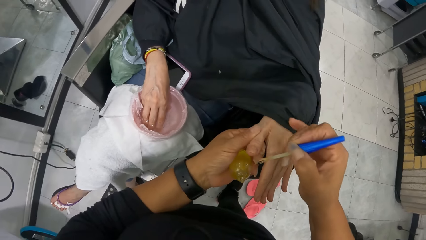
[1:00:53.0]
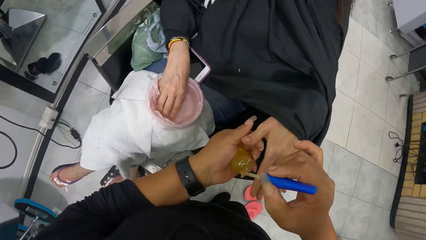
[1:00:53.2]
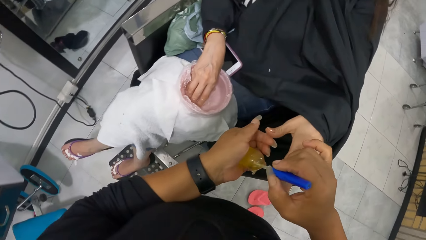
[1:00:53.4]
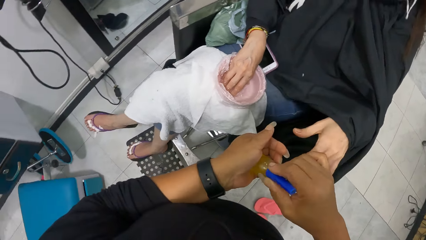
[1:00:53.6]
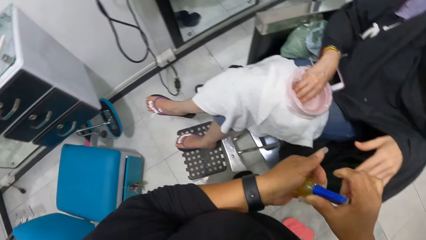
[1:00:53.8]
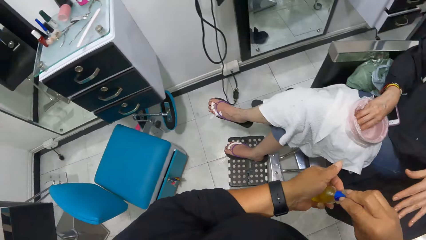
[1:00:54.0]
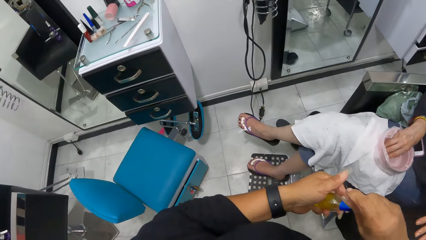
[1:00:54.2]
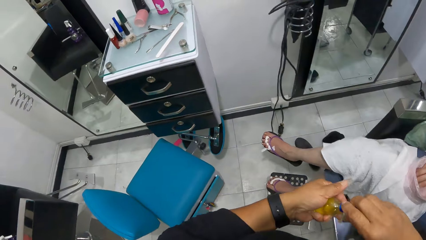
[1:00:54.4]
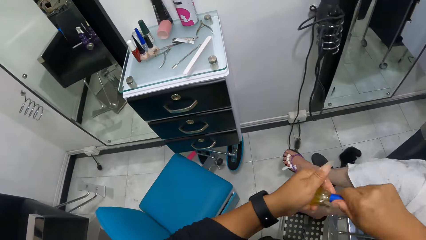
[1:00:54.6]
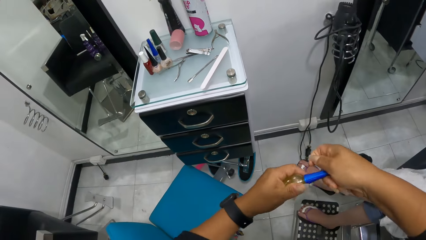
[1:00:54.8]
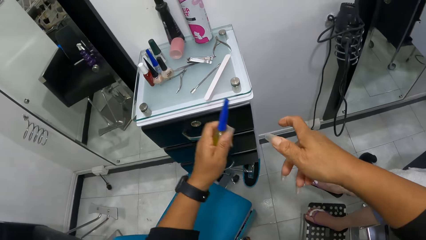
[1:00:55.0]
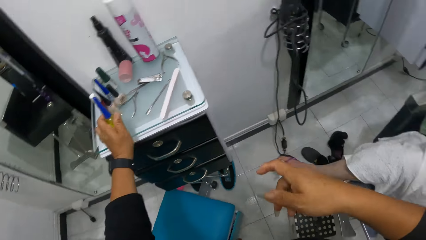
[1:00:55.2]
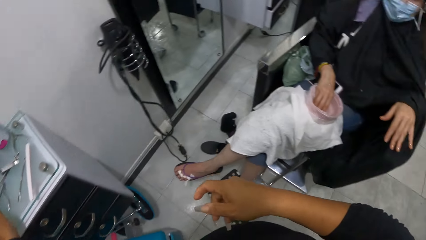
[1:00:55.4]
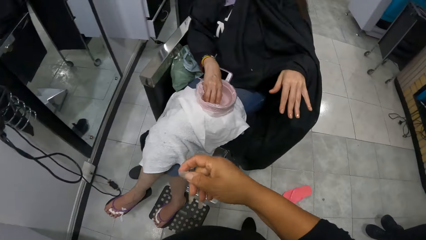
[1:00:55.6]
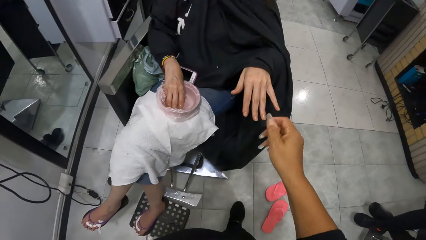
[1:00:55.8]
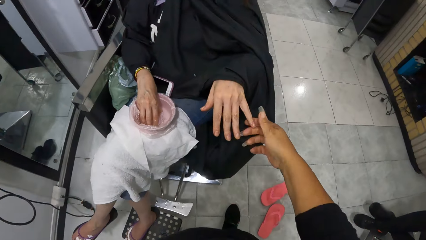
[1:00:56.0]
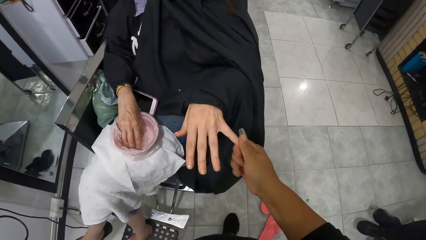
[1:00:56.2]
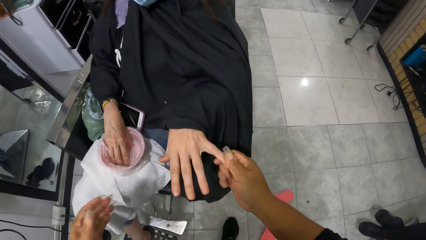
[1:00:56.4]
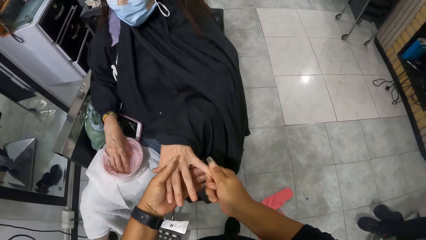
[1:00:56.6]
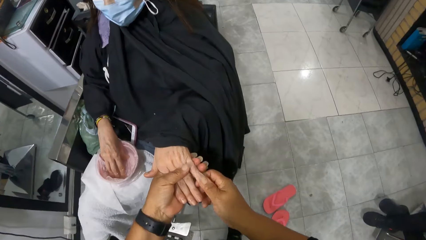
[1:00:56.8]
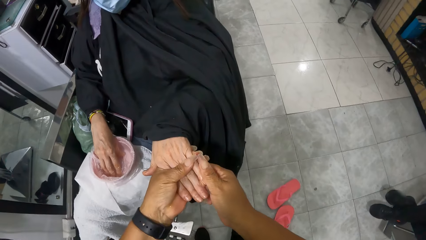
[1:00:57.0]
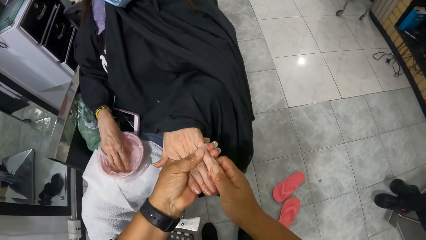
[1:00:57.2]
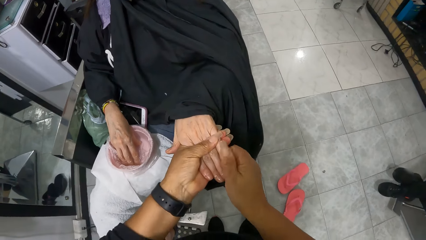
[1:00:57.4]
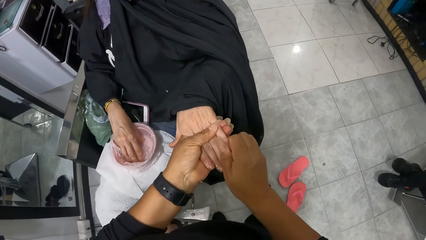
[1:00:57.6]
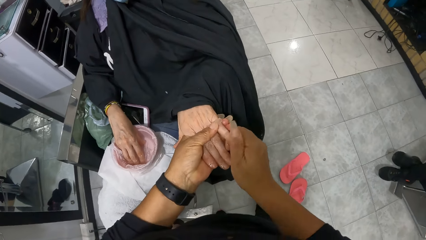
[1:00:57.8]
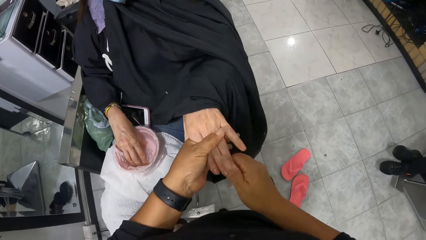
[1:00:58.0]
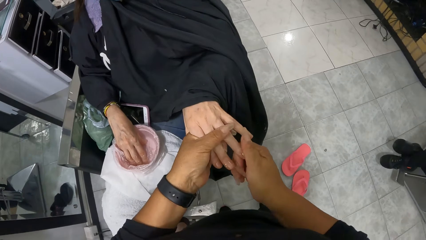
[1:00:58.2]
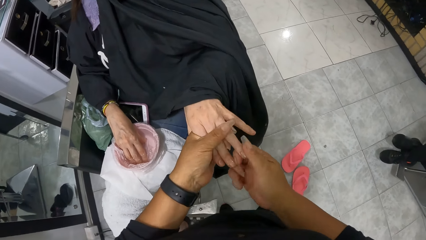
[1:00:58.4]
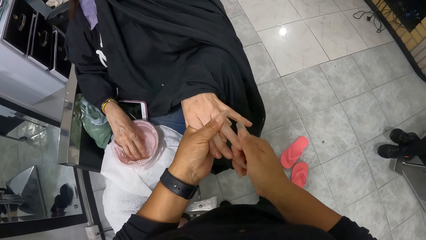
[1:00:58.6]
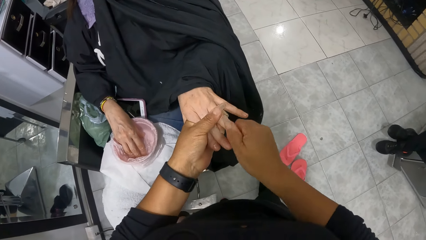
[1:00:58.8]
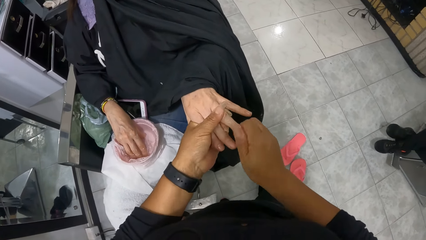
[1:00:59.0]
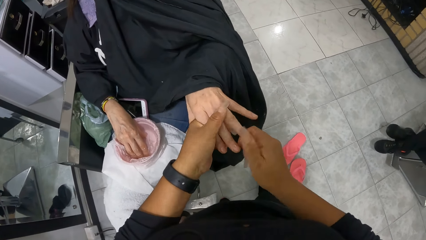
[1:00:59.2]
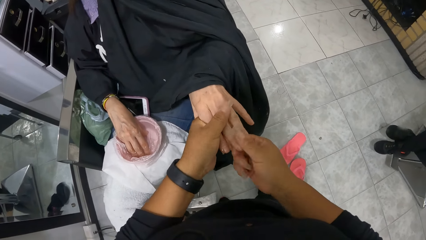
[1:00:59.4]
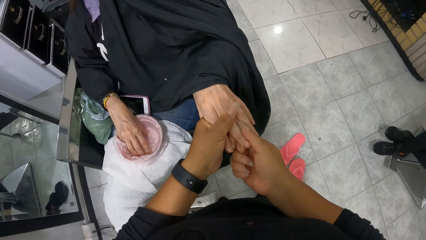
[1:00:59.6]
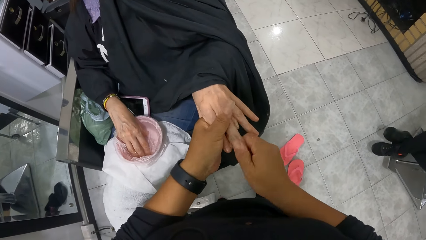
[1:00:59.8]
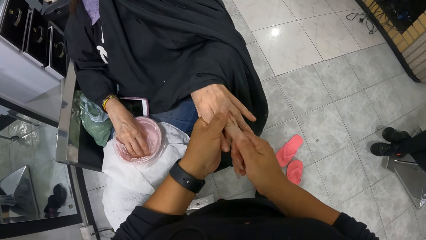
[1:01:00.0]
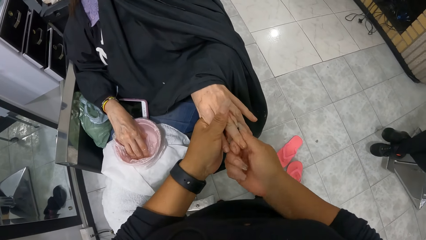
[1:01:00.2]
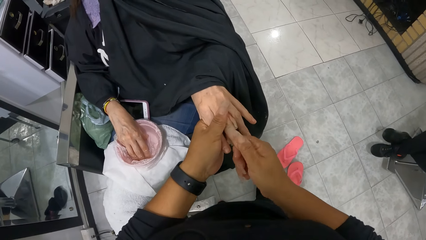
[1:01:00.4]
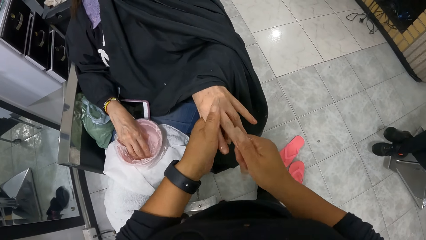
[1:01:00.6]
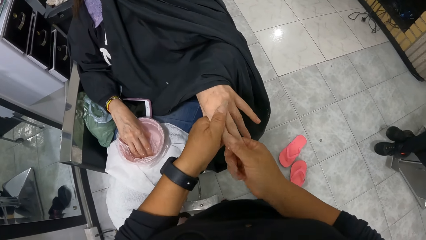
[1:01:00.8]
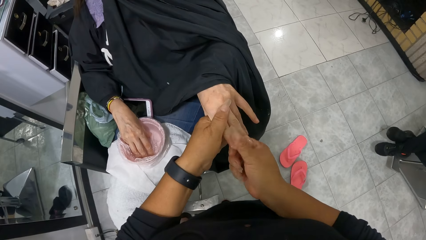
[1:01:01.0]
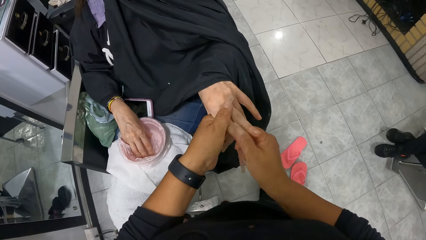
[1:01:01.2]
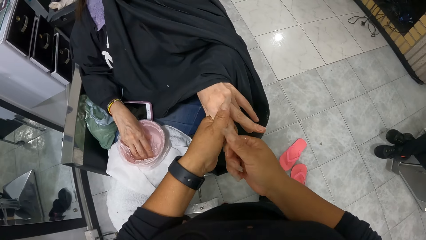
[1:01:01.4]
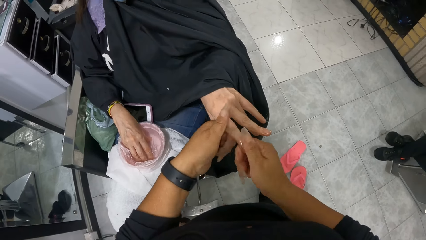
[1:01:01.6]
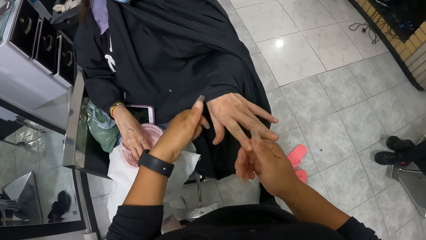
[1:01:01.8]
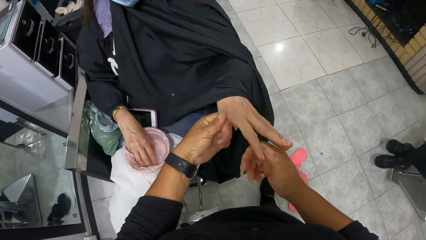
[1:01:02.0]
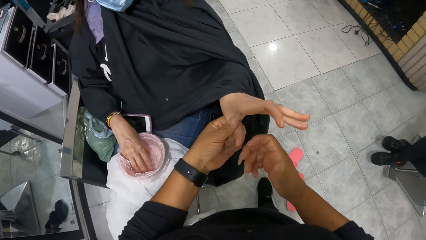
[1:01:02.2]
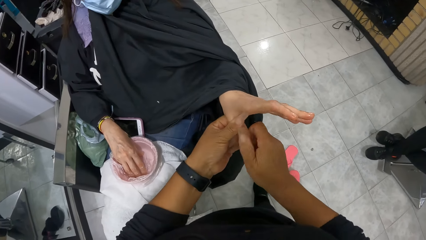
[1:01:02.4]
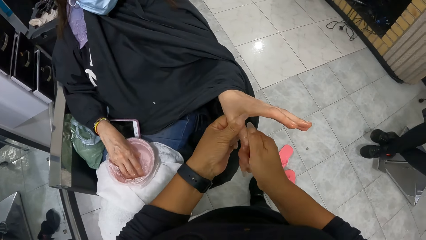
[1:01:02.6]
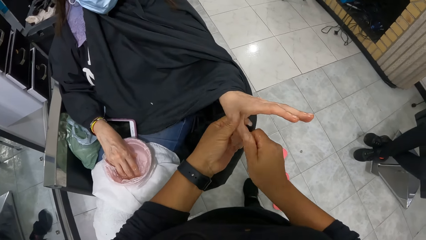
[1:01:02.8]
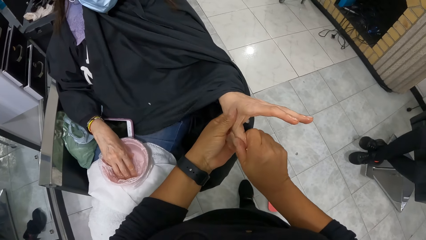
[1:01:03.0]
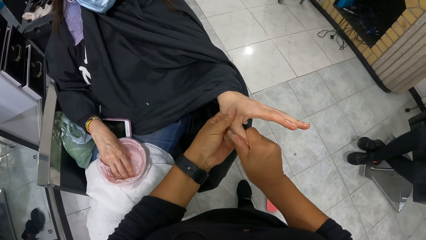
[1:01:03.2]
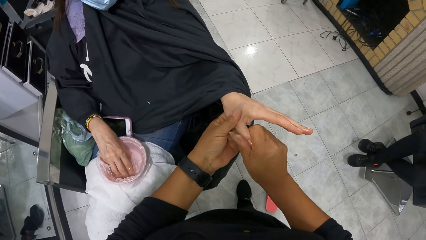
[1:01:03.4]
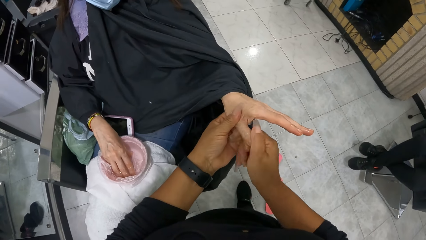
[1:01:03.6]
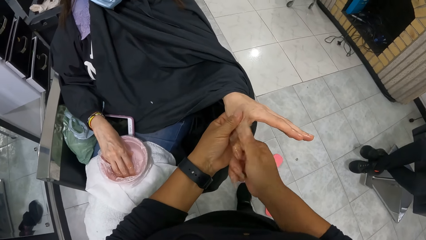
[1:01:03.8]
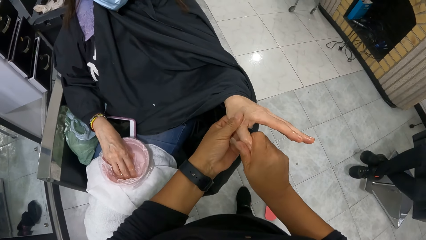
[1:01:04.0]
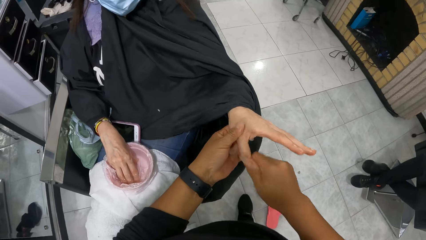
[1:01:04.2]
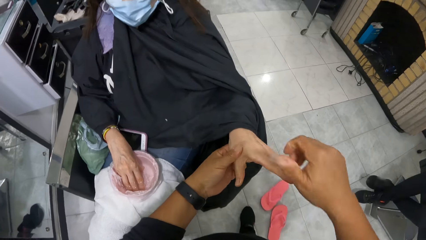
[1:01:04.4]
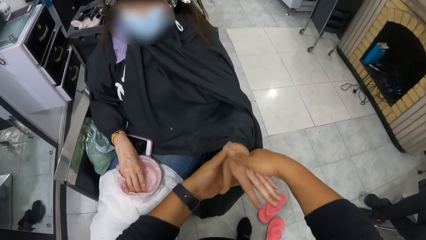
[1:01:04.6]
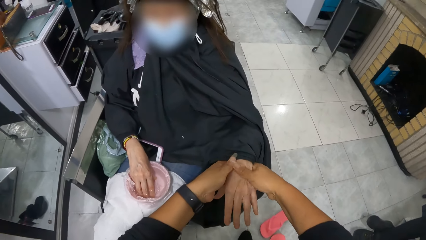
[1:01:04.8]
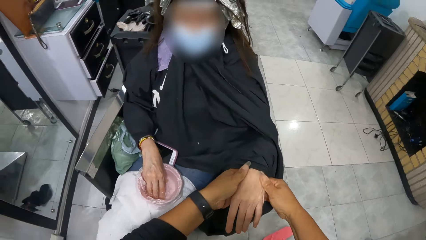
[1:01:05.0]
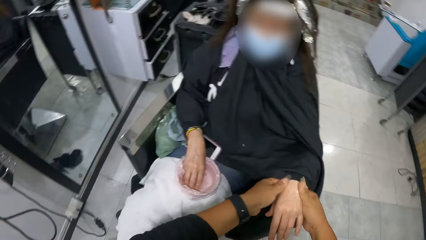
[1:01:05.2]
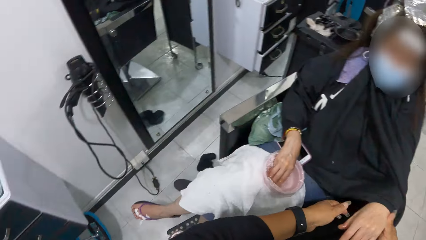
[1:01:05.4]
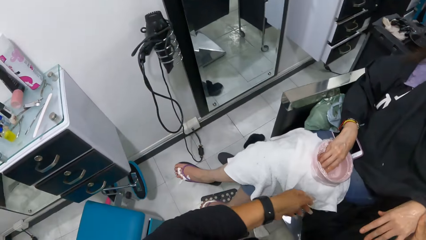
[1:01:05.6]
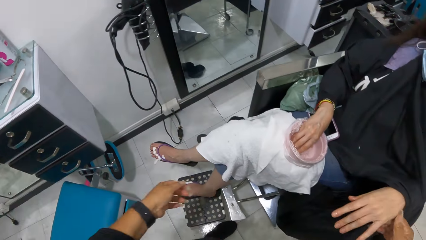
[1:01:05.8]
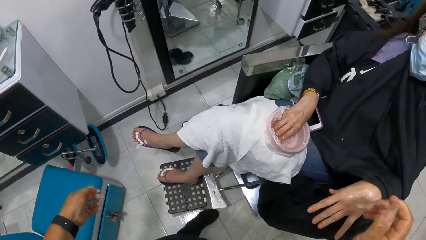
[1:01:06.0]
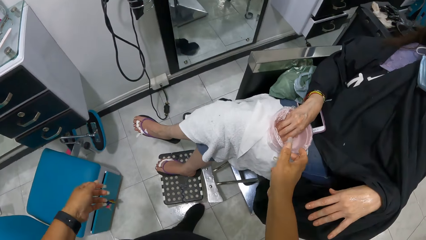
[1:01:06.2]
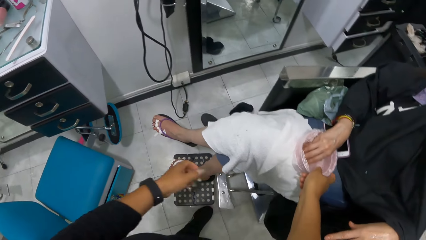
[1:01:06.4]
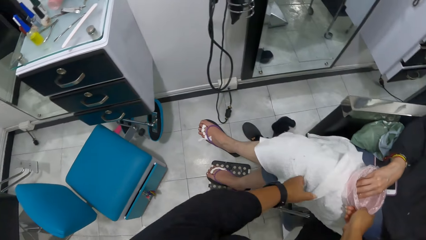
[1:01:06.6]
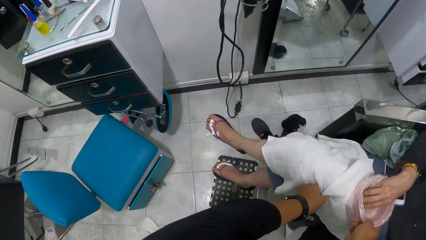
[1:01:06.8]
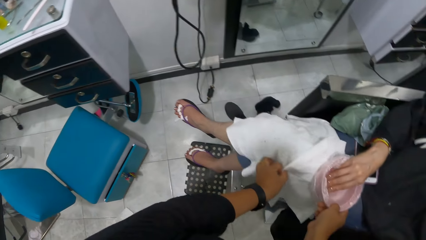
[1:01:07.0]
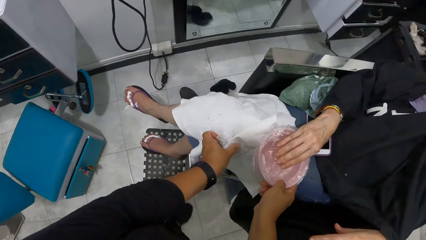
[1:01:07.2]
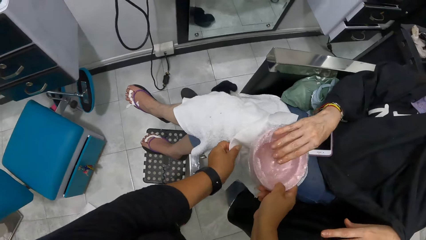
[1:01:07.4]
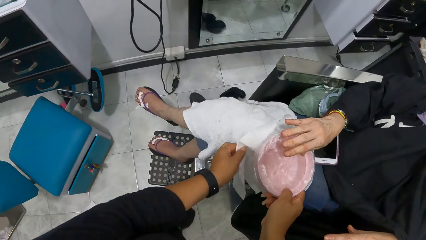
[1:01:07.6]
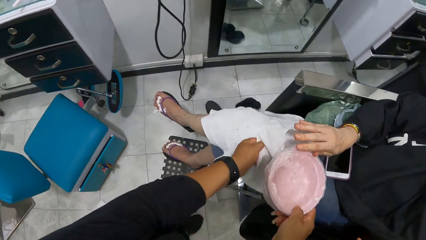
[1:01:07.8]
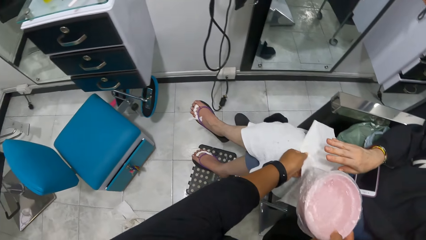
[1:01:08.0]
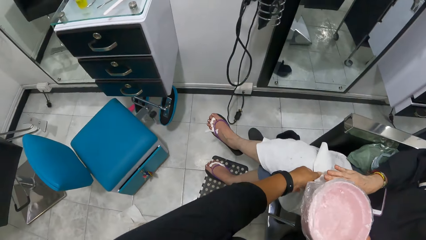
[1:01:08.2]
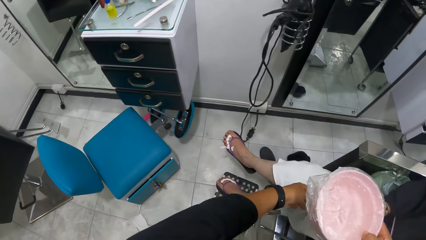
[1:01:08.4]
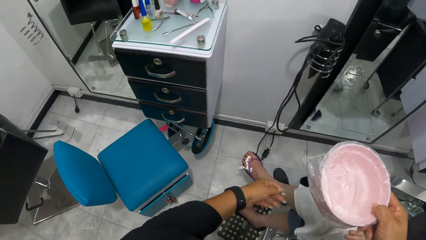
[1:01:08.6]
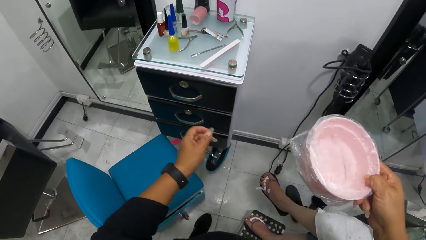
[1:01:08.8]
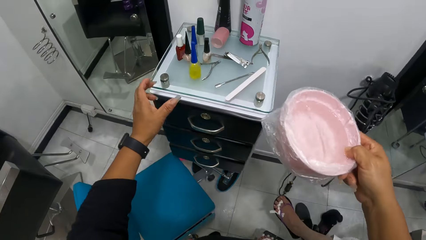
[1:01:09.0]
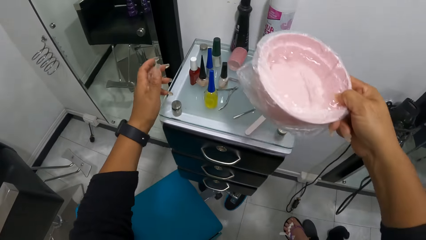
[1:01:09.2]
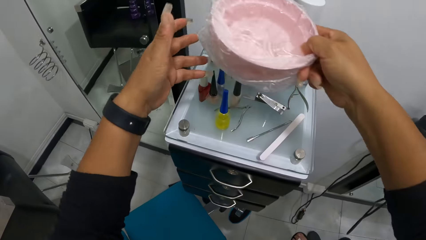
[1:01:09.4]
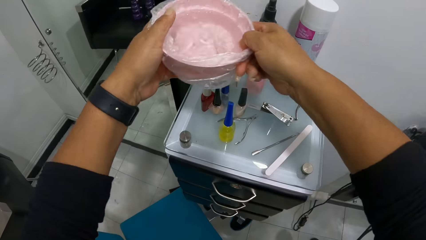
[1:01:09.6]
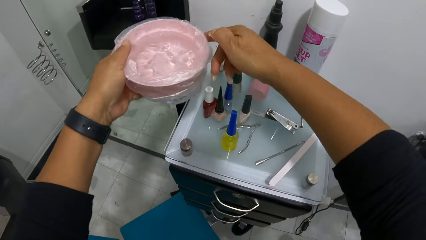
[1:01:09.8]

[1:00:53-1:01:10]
The camera wearer covers the bottle of nail treatment polish in her left hand with her right hand. She stretches the bottle of nail treatment polish in her left hand towards the drawer. She places down the nail polish. She rubs the woman's left fingernails with her right hand. She aligns the nail of the woman with her hands. She holds the woman's left hand with her left hand. She picks up the bowl of water from the woman's thighs with her right hand. She adjusts a napkin on the woman's thighs with her left hand. She touches a cloth with her hand. She passes the bowl of water from her right hand into her left hand.
